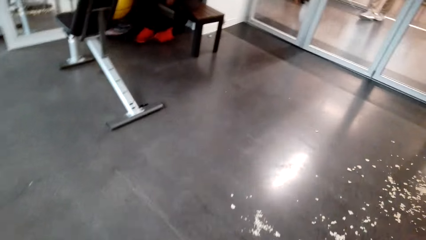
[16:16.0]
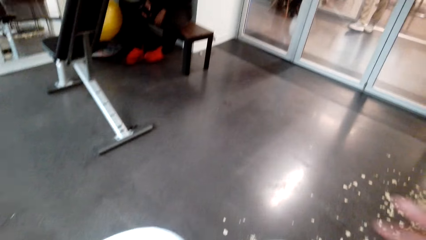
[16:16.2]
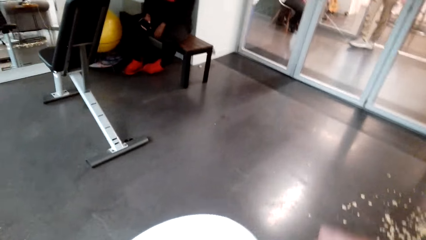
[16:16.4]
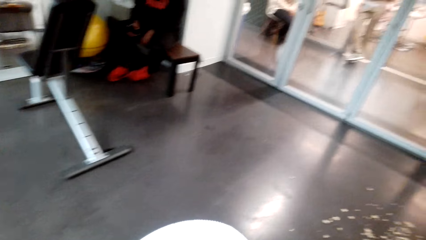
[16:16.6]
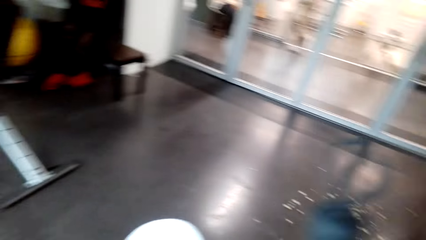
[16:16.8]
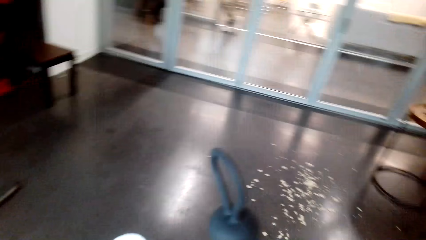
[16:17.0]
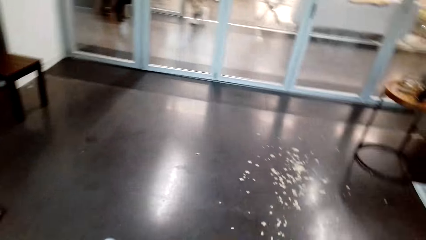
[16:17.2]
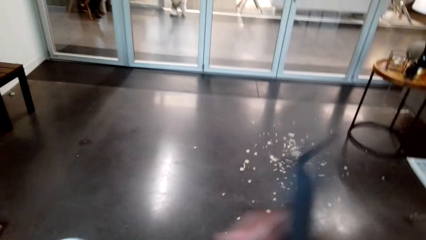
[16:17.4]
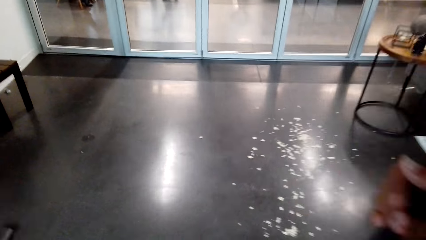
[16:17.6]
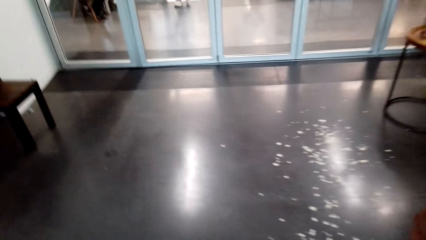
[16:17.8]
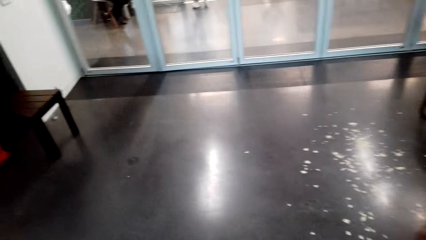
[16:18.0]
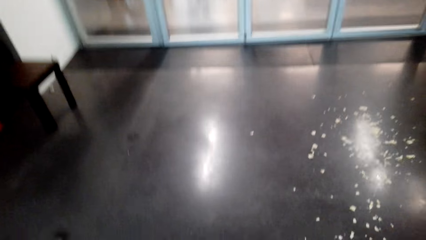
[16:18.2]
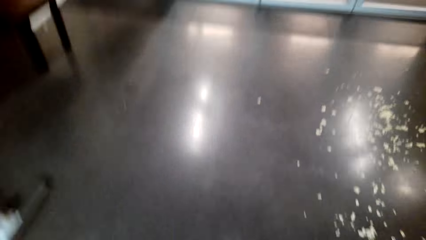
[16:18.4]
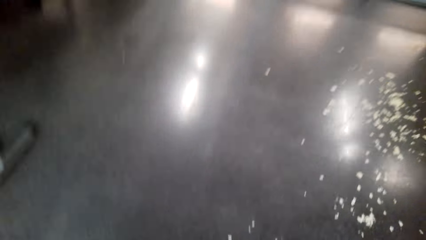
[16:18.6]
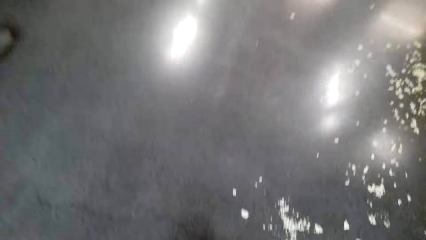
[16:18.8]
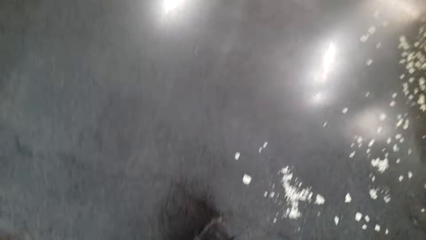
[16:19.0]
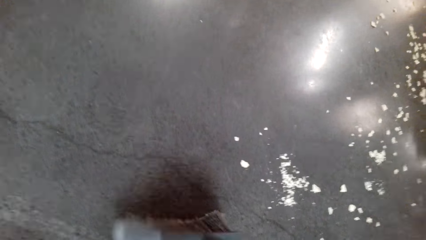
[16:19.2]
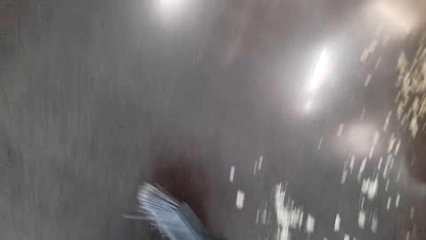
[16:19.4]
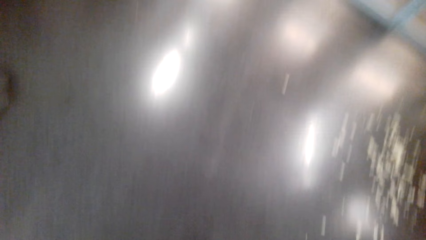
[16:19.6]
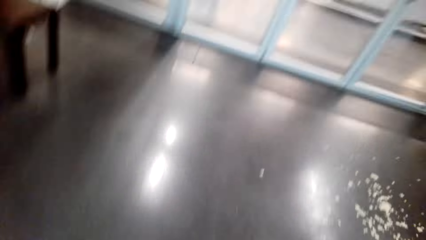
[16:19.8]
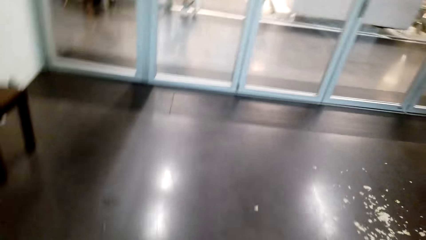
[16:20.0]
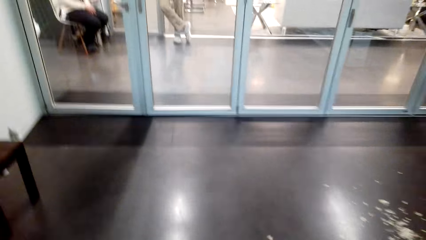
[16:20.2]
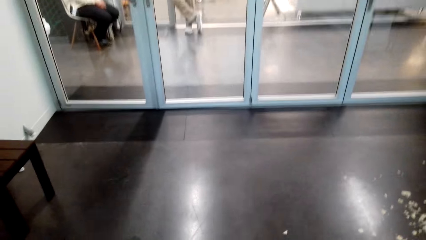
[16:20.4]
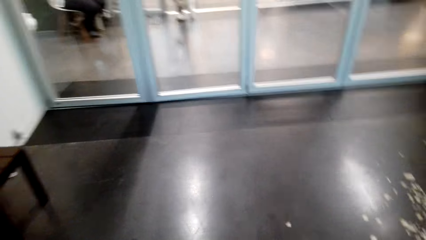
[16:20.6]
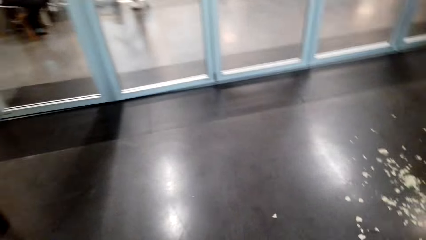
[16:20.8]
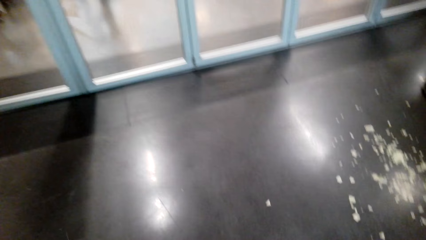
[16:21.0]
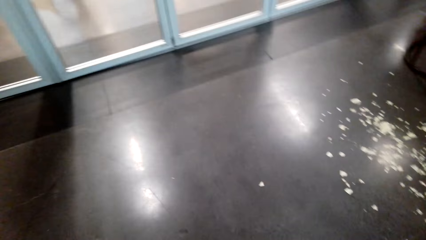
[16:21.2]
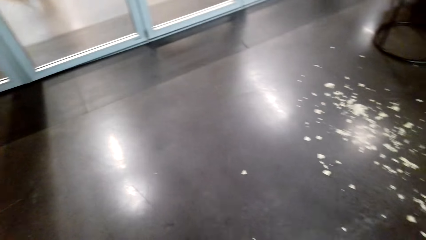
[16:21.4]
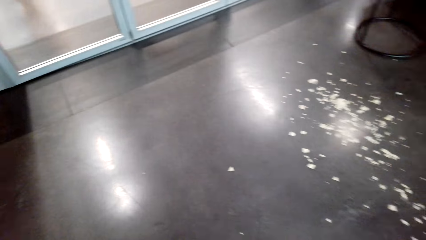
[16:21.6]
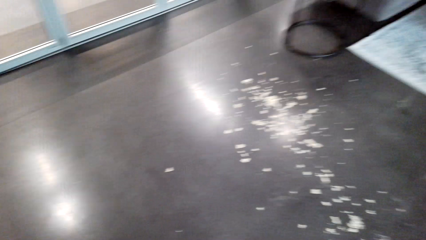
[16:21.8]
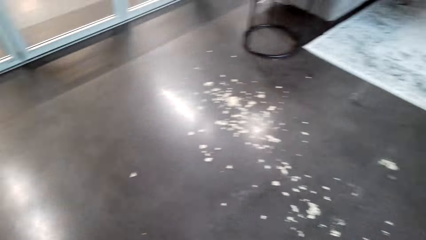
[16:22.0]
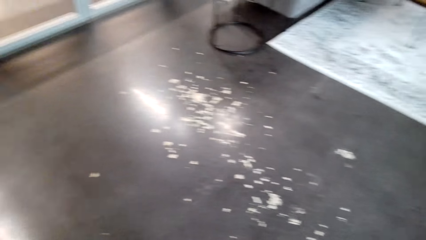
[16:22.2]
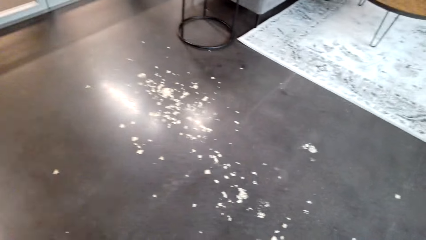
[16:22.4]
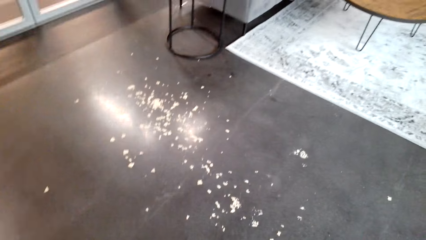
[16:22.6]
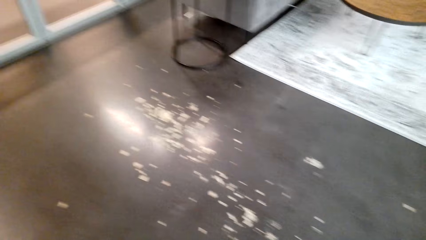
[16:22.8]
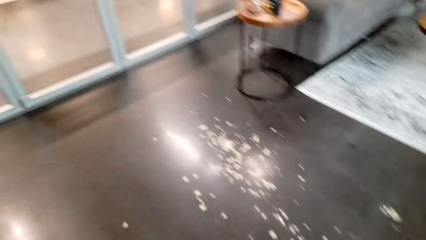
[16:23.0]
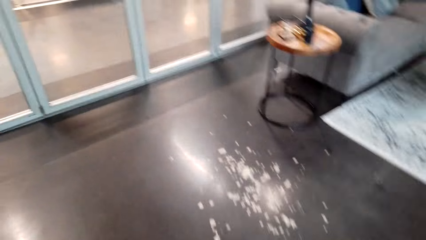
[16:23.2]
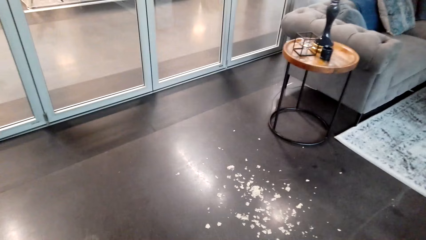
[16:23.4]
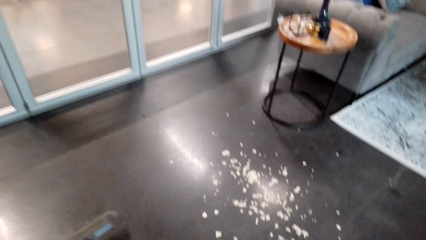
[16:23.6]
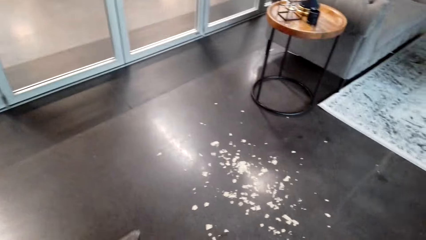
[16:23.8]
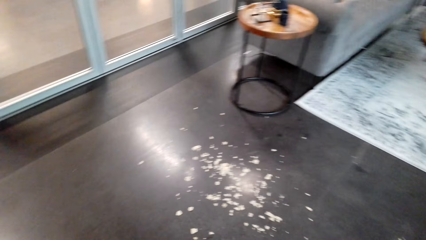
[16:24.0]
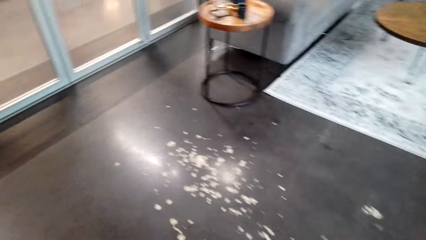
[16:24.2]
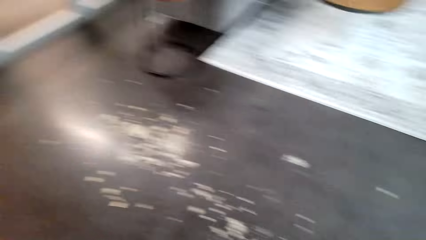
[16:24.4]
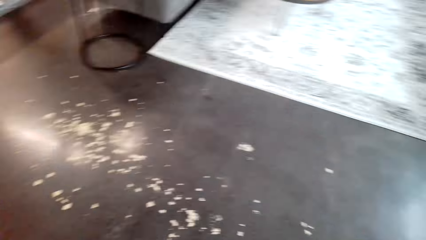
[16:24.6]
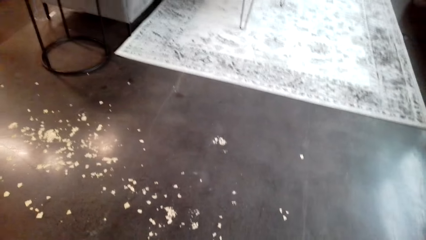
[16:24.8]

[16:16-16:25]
The camera wearer sweeps the floor.

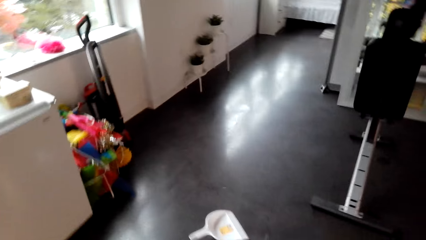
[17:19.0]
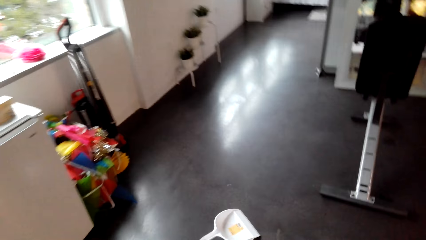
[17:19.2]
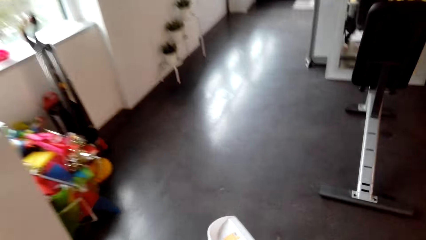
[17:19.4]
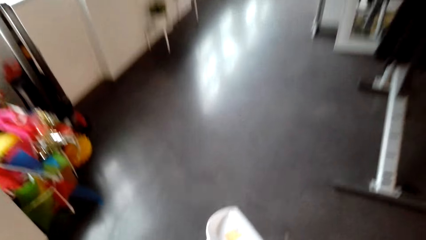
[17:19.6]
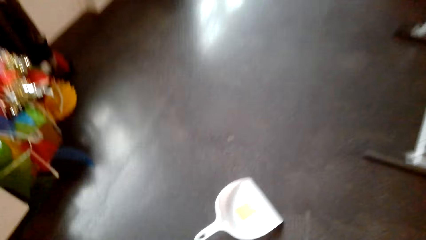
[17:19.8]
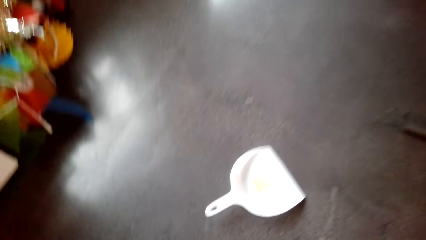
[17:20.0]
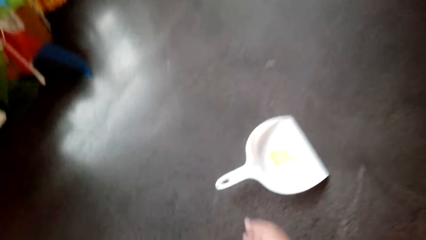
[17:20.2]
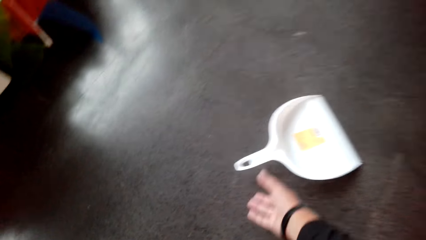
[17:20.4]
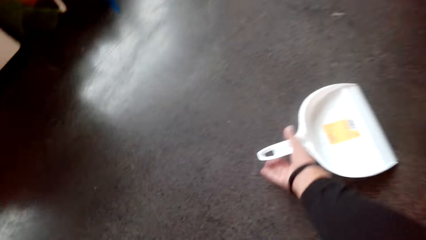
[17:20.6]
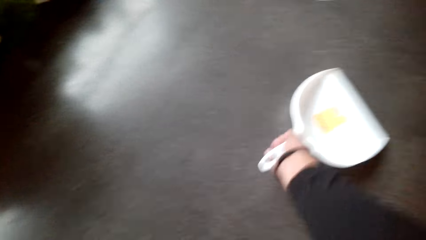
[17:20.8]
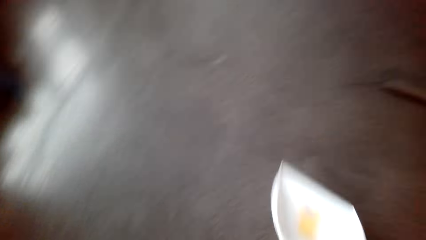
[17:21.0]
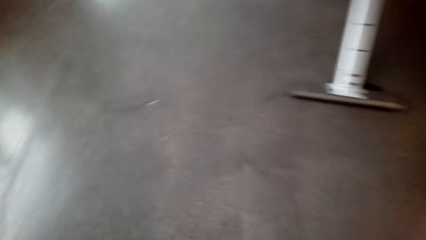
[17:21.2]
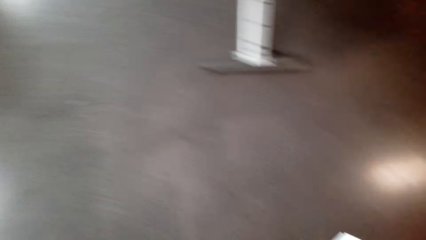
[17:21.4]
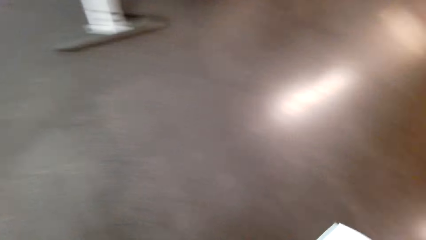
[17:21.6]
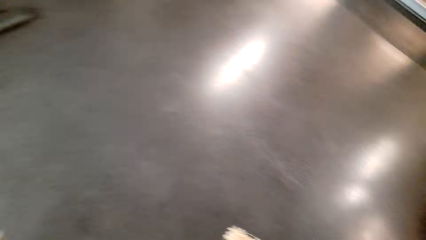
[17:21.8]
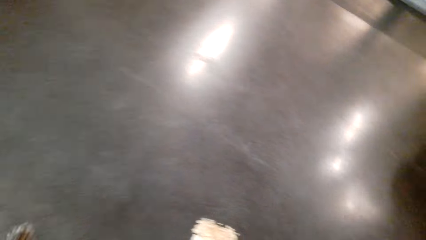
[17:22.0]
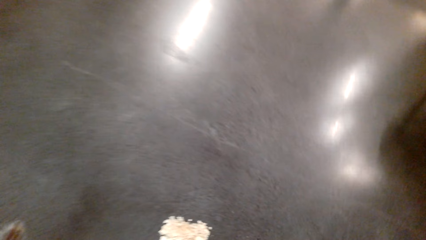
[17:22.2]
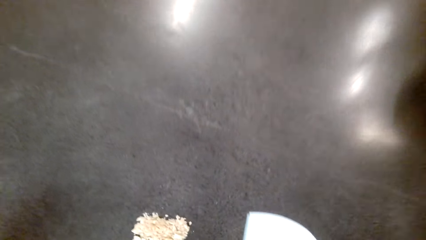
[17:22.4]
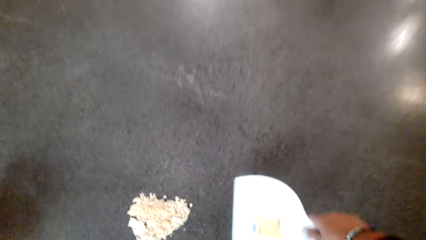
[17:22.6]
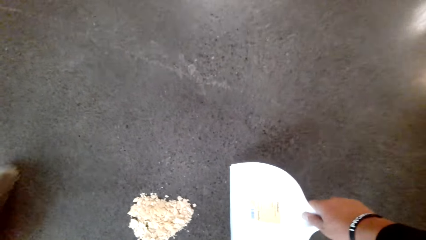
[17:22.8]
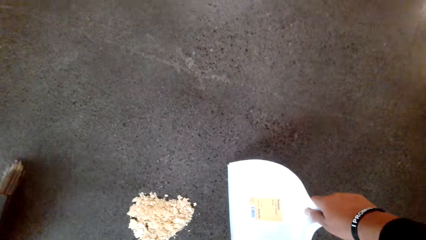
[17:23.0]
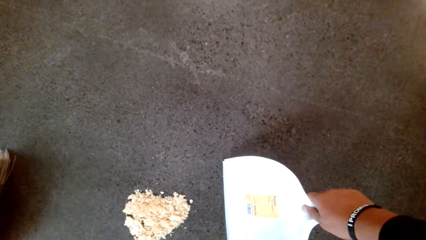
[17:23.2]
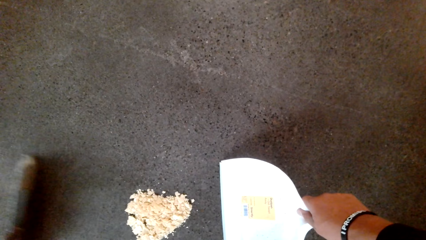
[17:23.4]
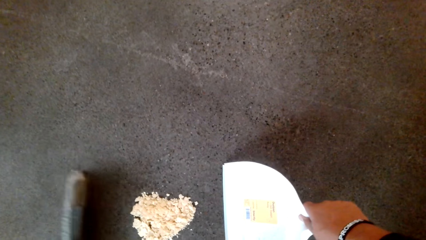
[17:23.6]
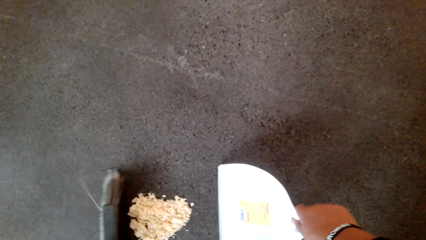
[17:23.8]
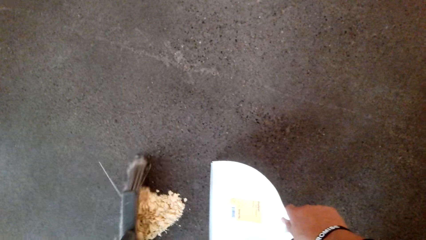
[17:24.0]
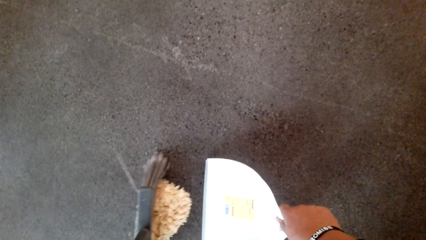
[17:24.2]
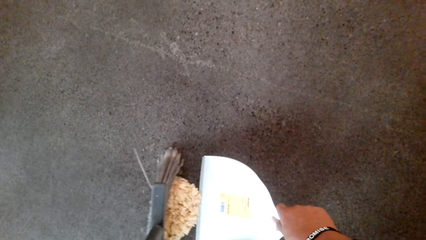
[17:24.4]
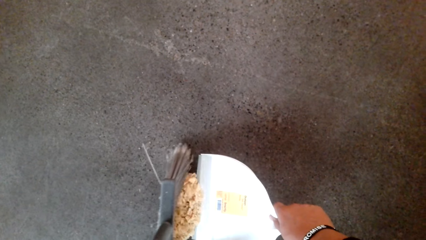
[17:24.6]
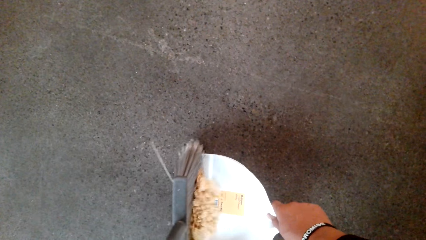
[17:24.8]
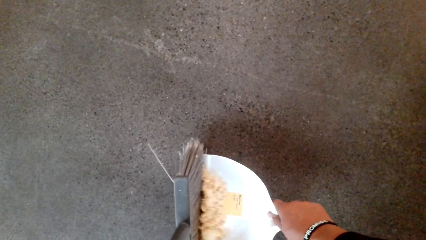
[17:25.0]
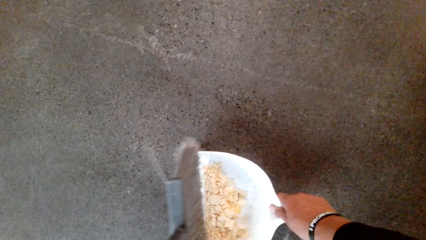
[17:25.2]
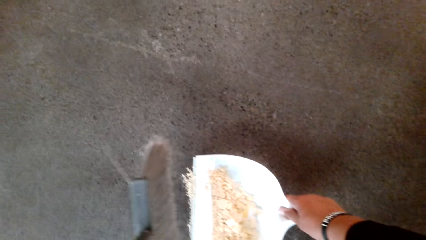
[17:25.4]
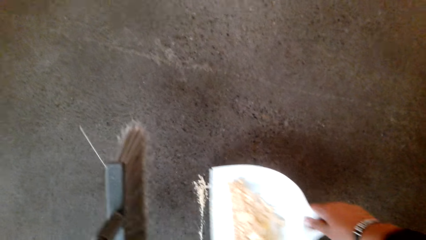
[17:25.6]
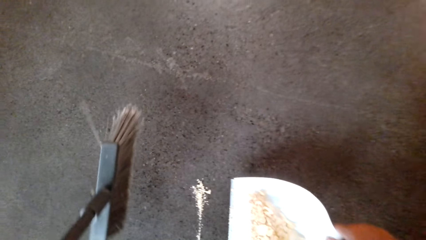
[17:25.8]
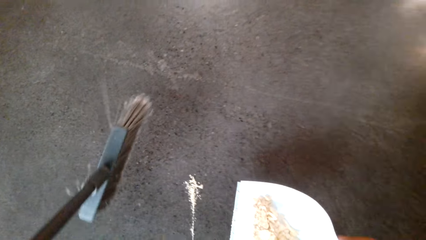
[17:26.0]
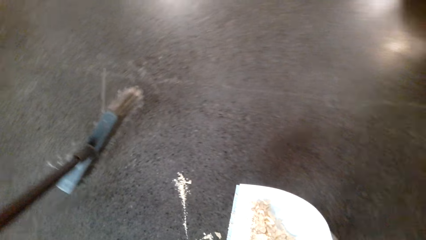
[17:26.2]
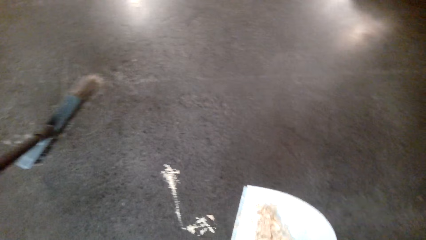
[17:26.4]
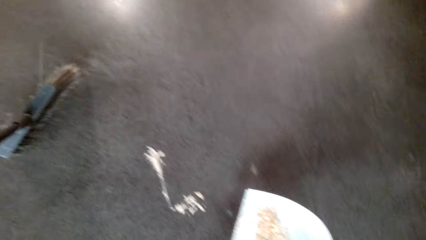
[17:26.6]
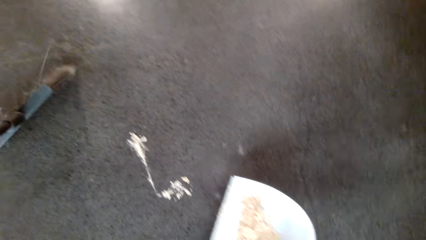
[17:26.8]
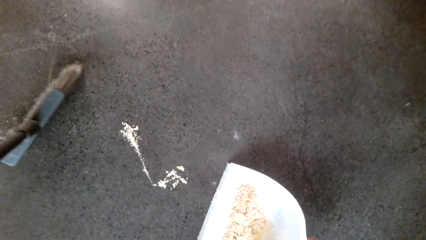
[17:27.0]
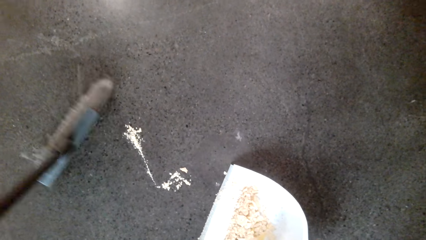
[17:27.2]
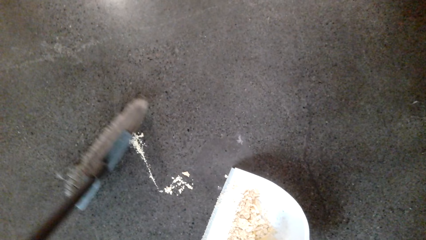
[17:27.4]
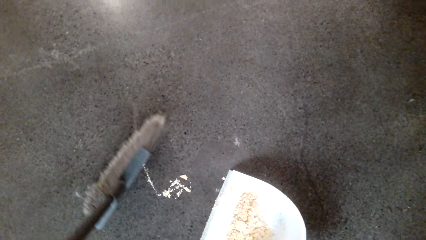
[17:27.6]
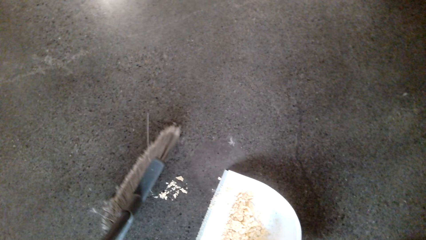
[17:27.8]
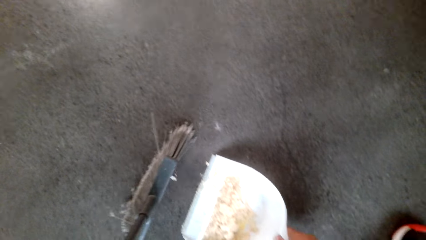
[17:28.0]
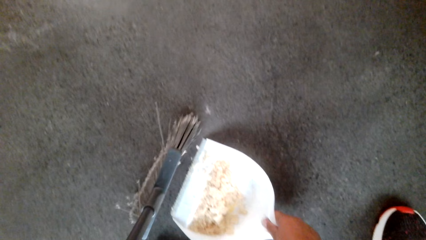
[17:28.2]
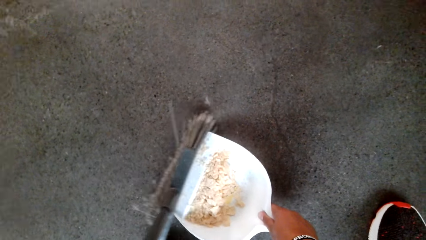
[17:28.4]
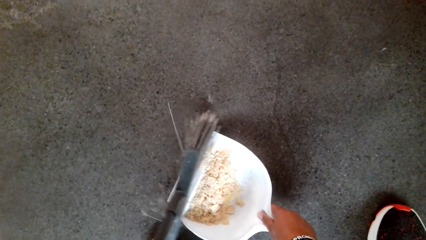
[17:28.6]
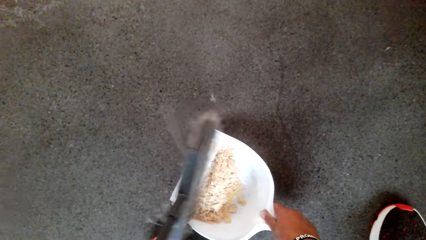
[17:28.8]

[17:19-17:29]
The camera wearer picks the garbage dustpan. They collect the garbage. They put dirt in the dustpan.
